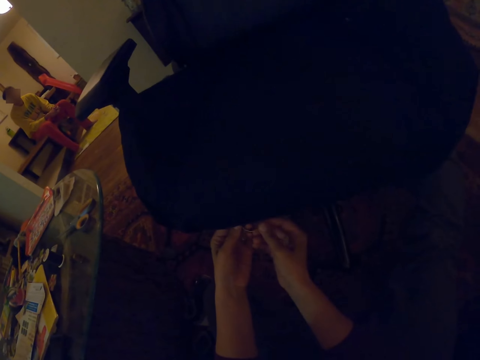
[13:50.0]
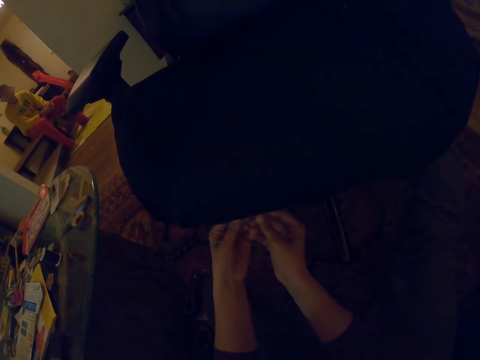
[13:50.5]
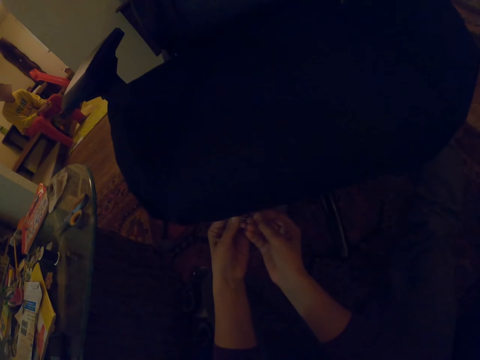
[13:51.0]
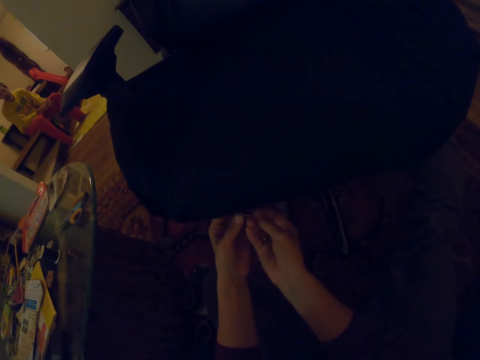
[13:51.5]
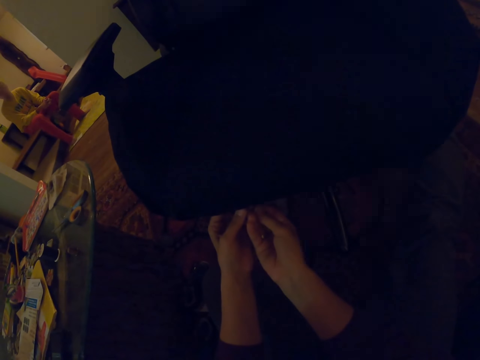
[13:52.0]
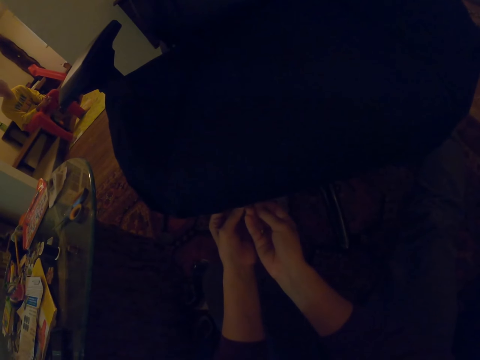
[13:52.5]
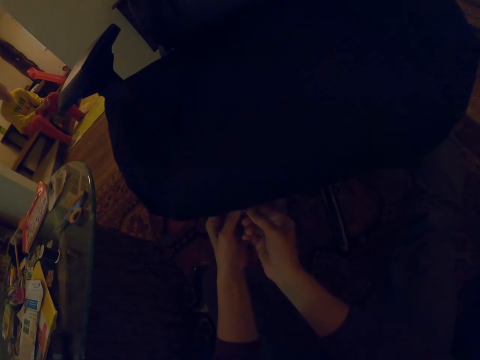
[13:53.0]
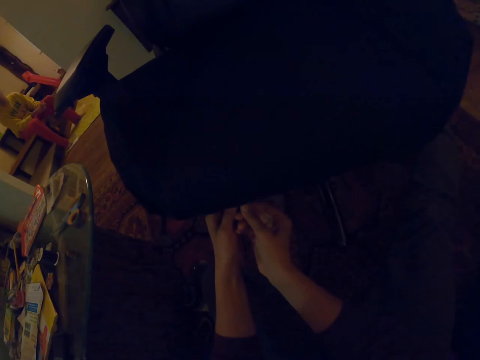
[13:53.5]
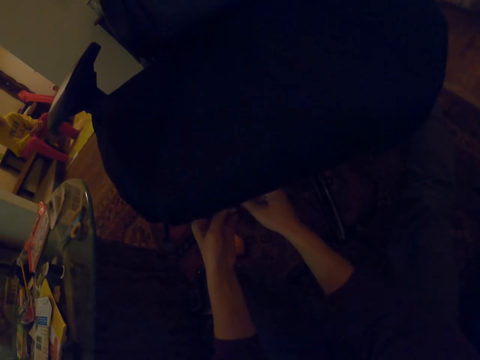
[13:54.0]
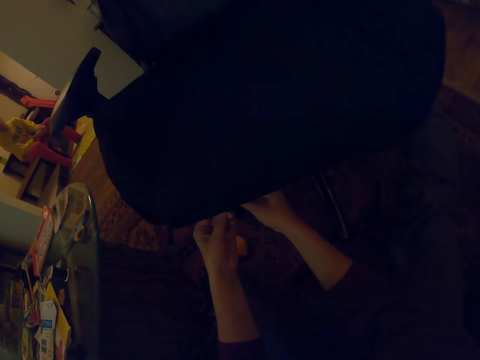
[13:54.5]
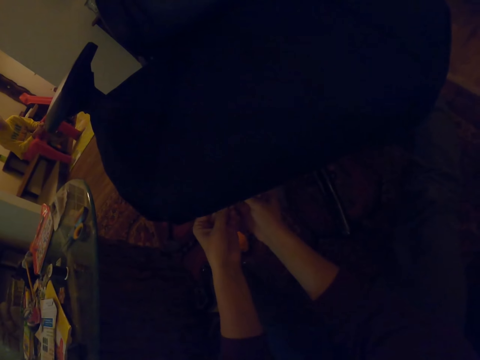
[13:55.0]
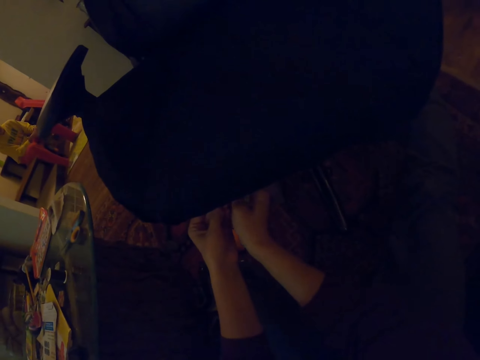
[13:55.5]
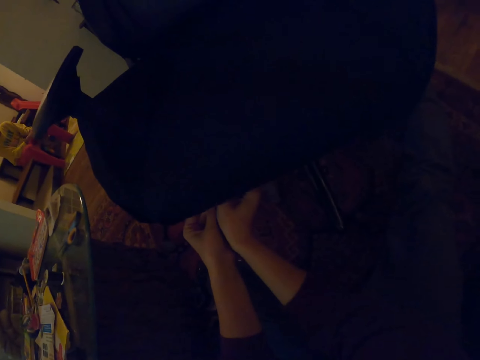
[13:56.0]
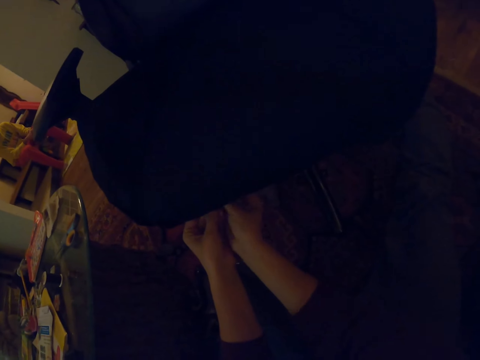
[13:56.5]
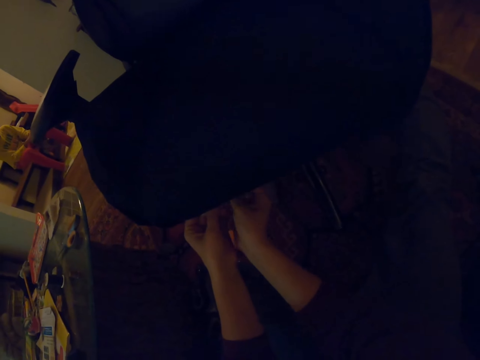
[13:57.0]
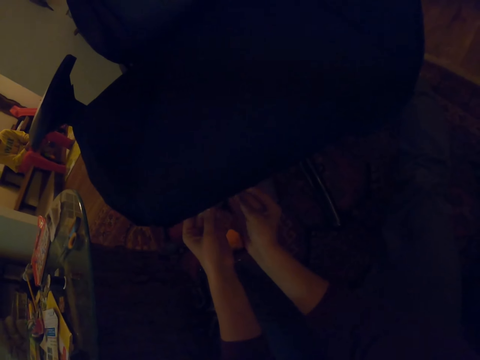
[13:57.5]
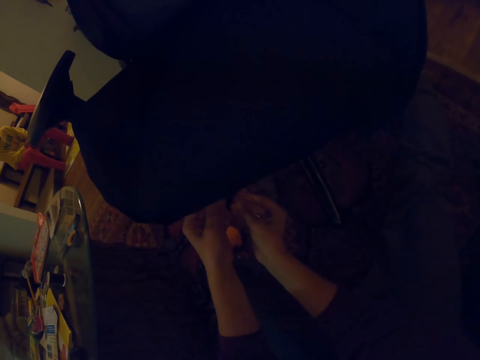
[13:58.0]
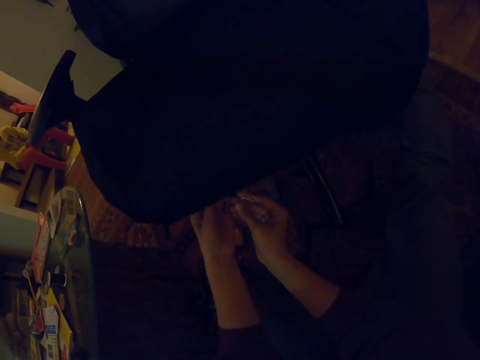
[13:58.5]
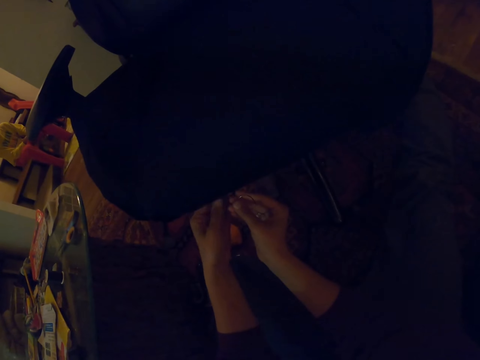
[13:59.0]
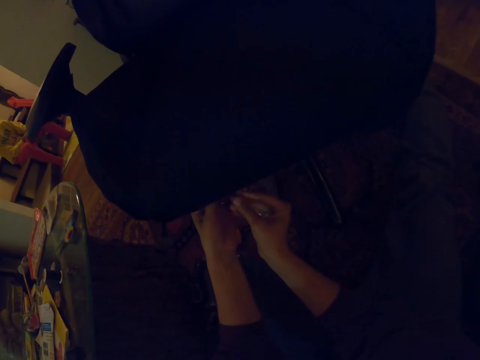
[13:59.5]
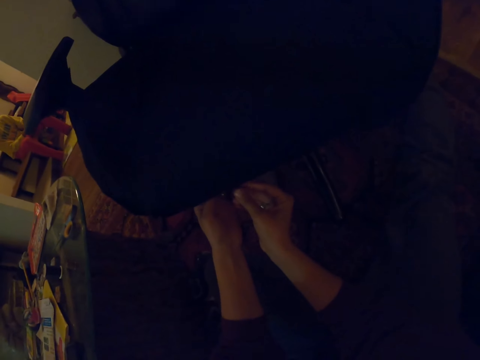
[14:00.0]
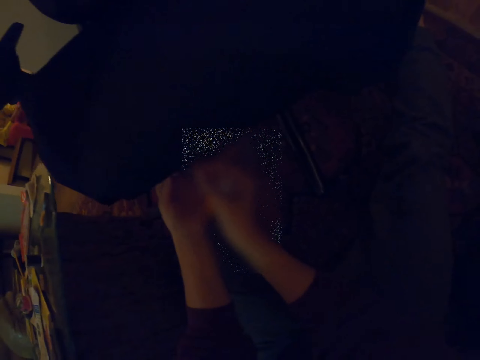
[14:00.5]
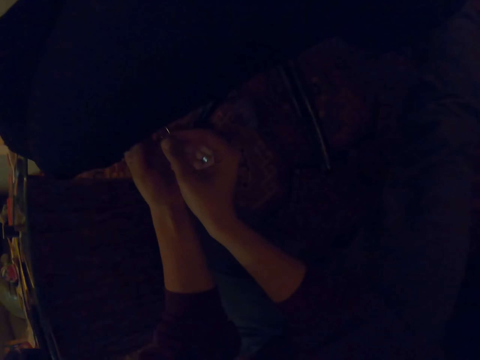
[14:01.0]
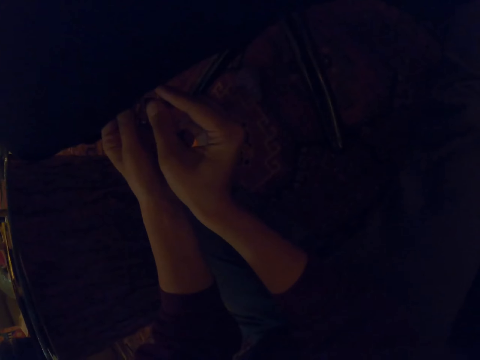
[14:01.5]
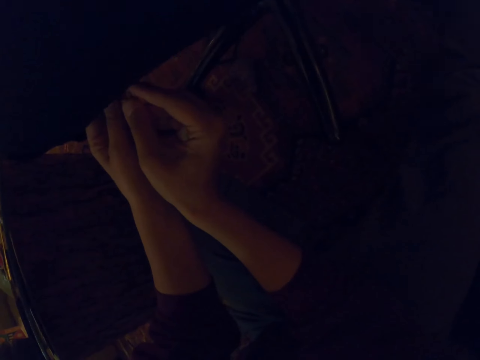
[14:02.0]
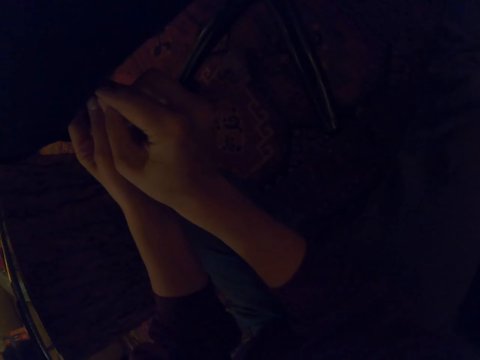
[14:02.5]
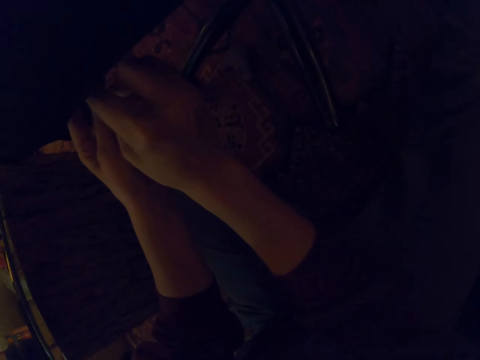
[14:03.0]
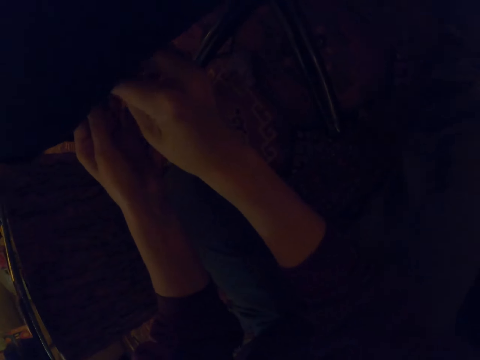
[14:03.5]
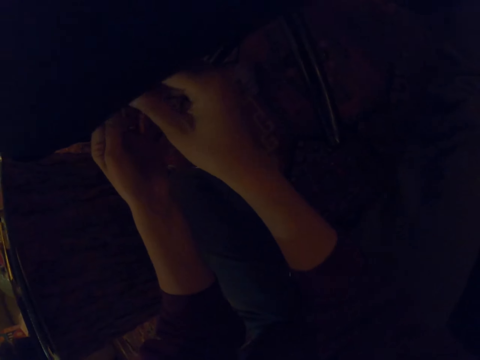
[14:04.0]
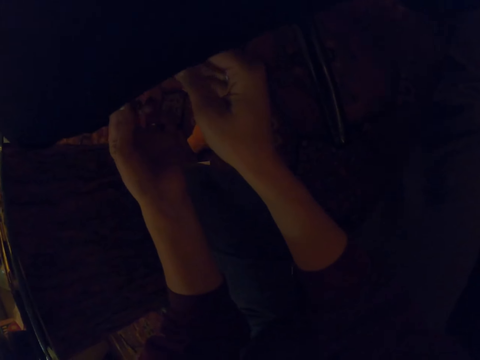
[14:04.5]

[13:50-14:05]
The camera wearer sews the seat.

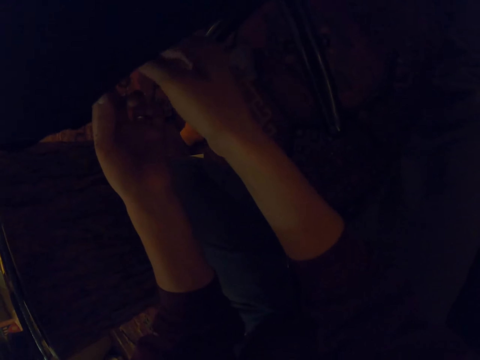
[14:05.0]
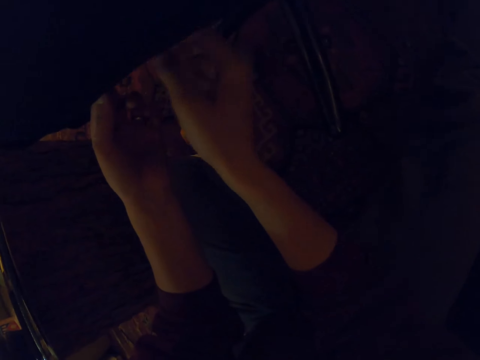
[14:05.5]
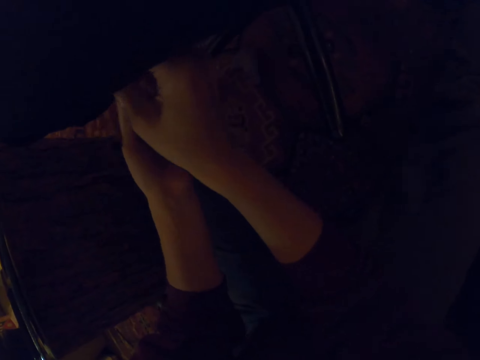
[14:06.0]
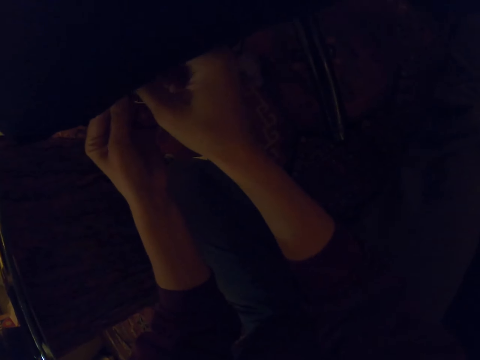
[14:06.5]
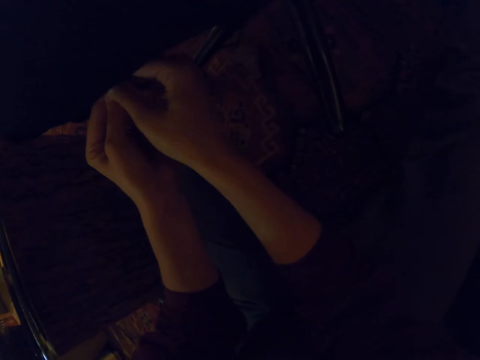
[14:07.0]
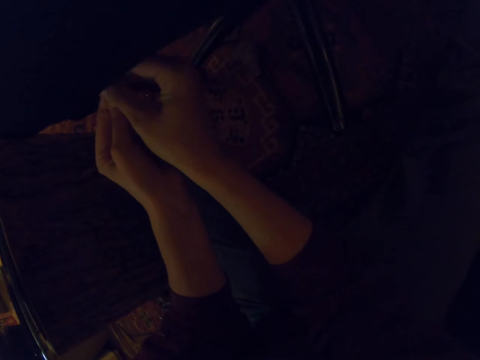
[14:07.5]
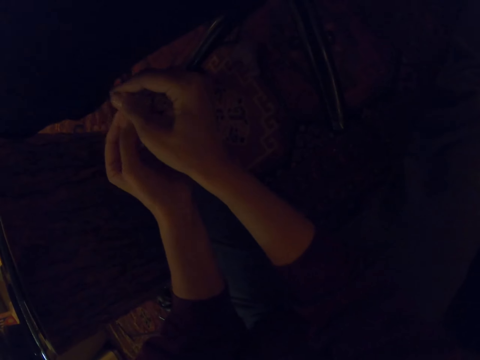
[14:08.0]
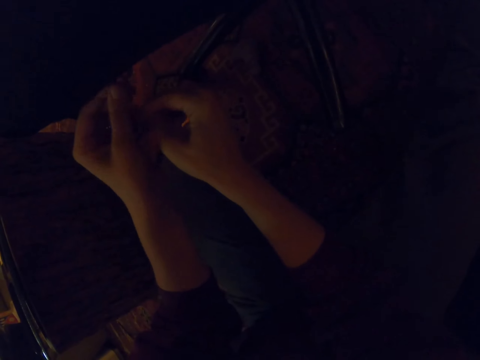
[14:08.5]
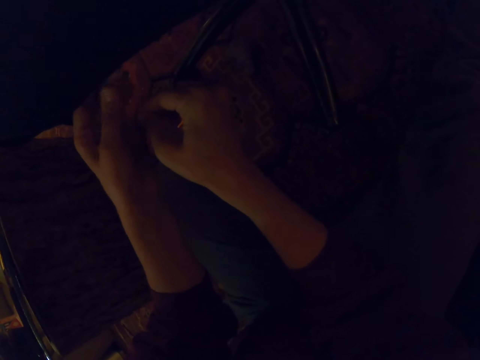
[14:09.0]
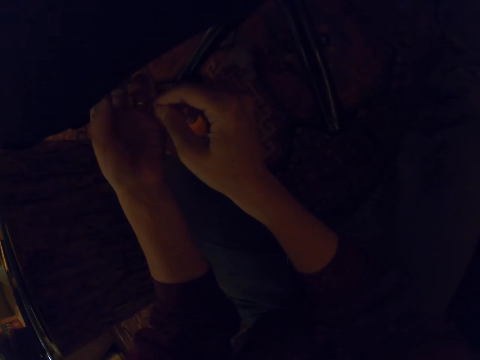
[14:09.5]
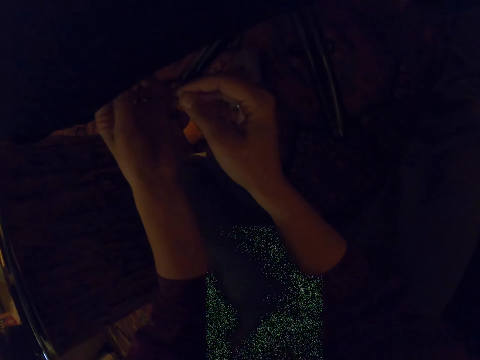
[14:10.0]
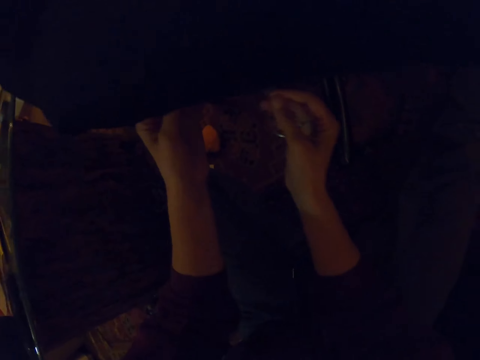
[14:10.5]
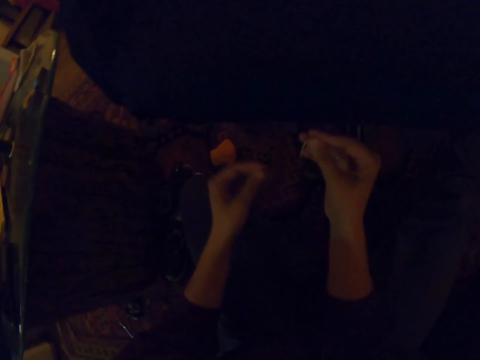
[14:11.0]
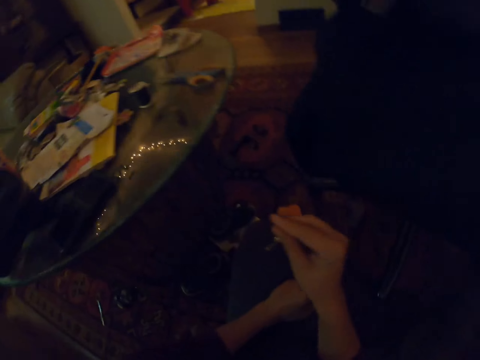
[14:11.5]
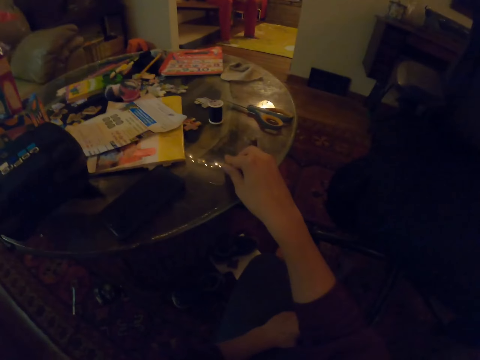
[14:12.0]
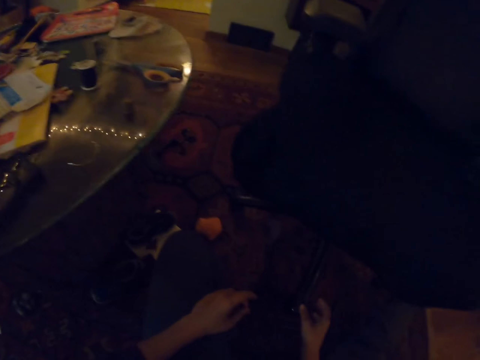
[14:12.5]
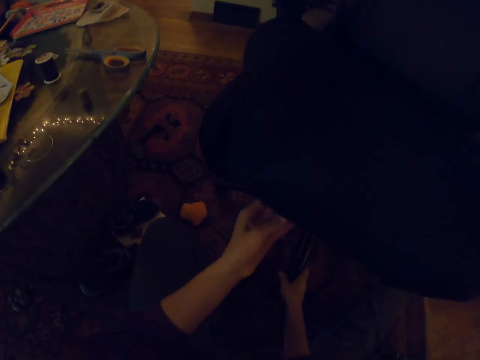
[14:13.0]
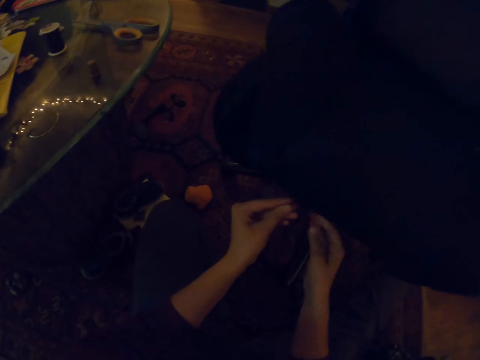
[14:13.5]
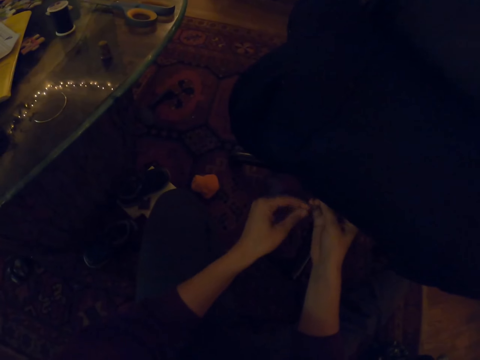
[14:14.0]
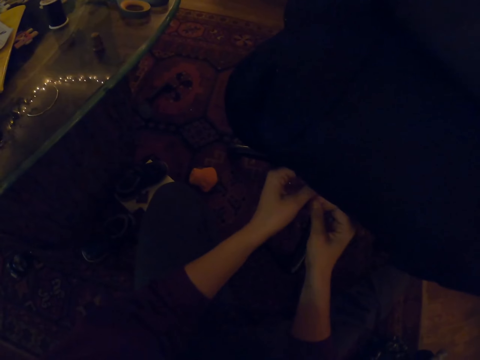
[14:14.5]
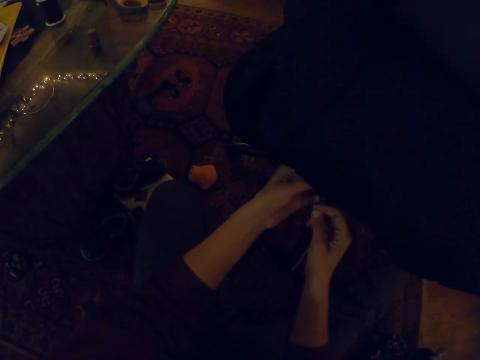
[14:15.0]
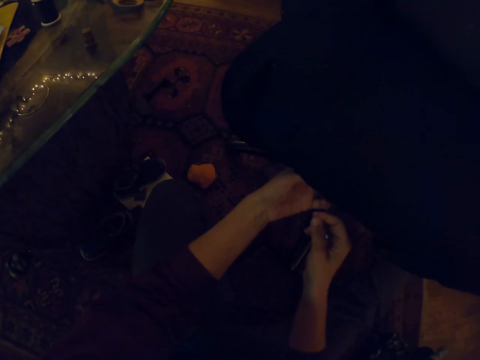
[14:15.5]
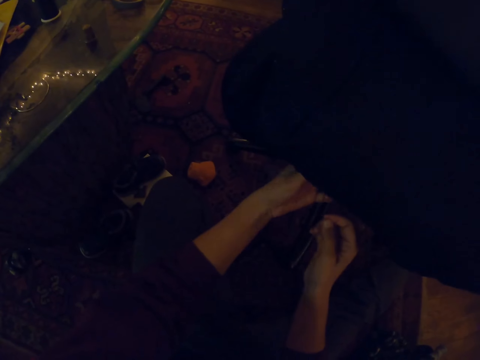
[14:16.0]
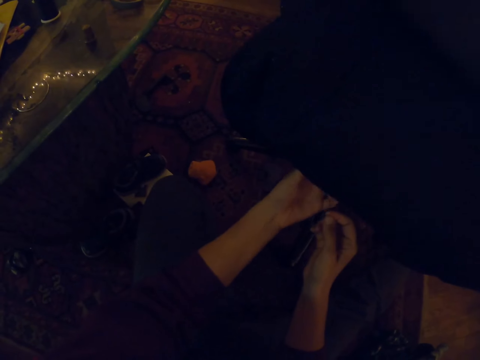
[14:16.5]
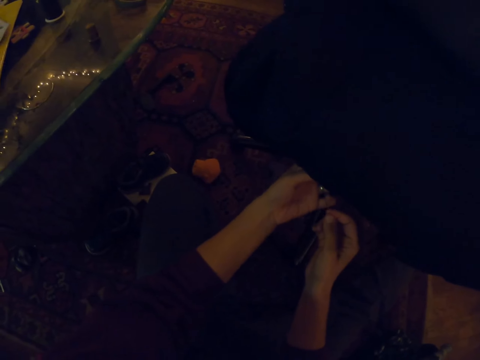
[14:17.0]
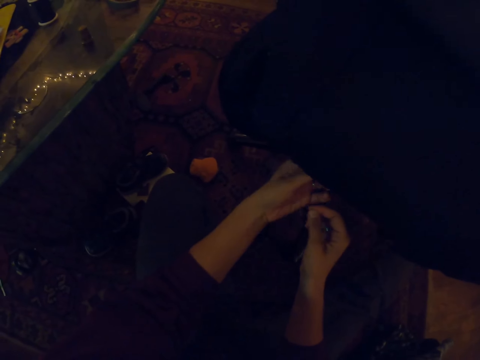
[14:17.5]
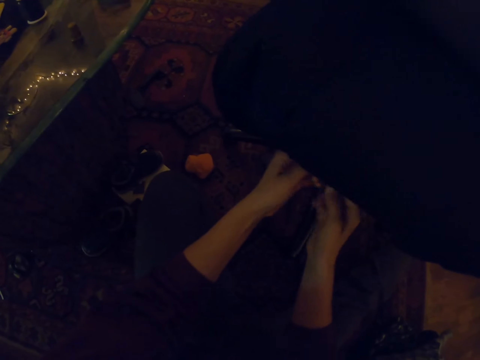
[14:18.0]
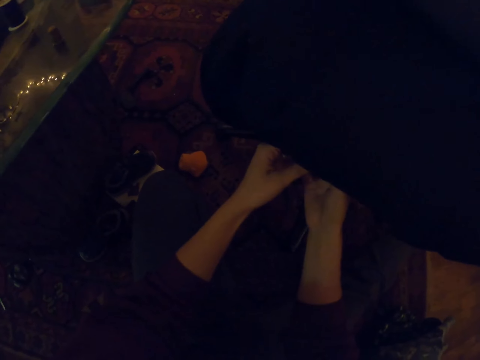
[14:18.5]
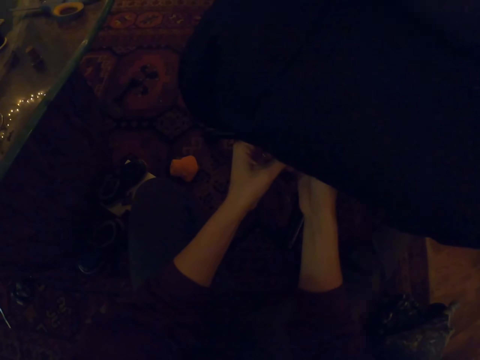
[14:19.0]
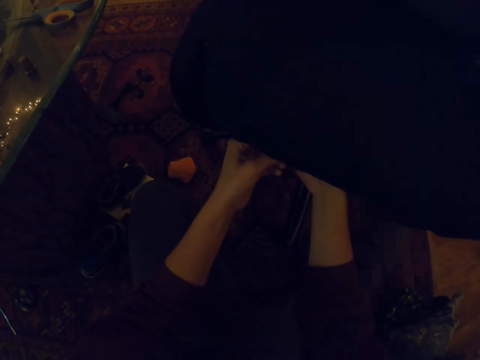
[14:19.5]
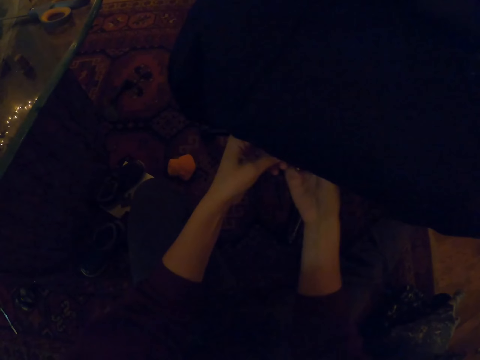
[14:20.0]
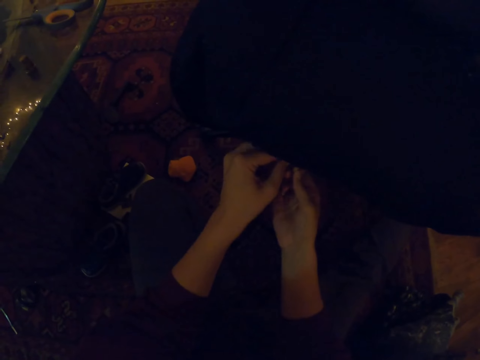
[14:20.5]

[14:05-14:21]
The camera wearer pulls the needle. They drop the needle on the table. They adjust the thread and hold the thread.
